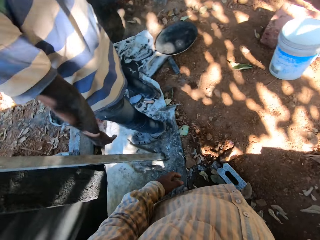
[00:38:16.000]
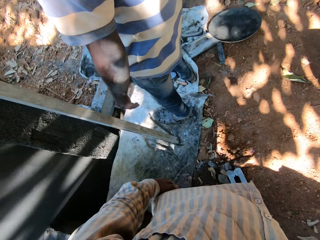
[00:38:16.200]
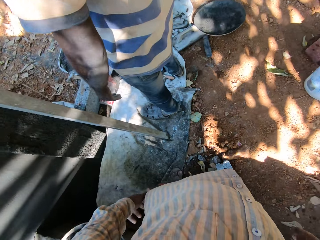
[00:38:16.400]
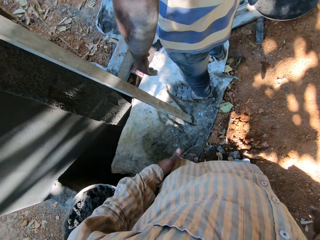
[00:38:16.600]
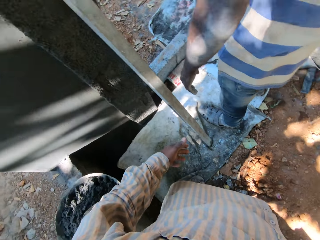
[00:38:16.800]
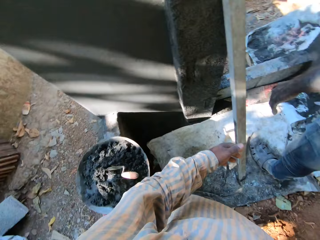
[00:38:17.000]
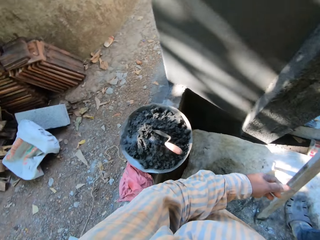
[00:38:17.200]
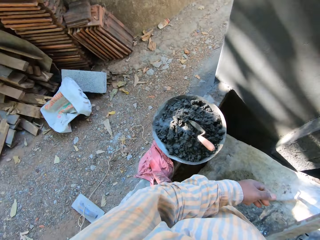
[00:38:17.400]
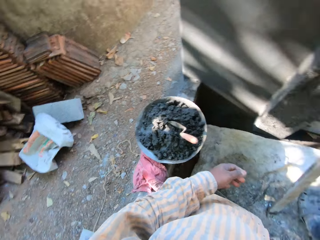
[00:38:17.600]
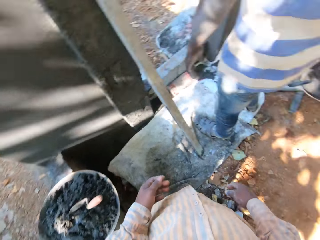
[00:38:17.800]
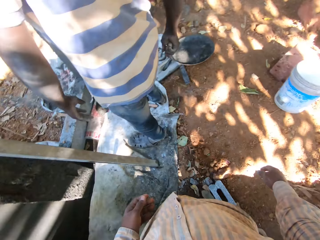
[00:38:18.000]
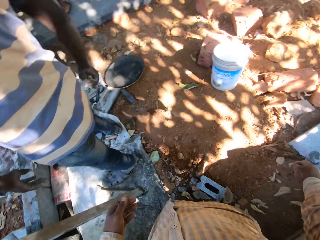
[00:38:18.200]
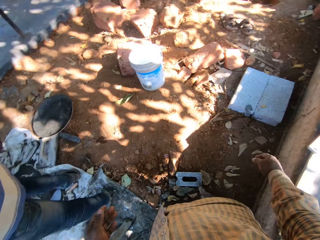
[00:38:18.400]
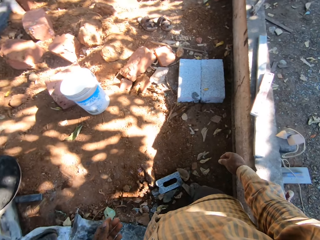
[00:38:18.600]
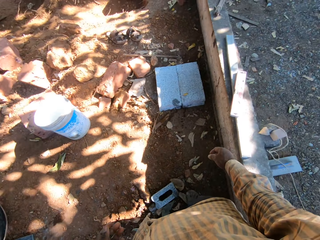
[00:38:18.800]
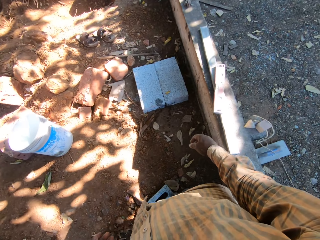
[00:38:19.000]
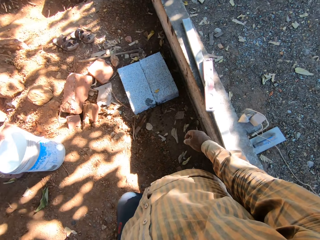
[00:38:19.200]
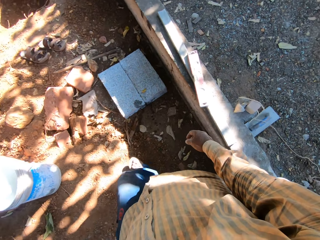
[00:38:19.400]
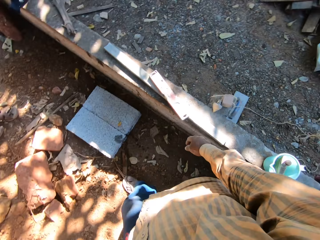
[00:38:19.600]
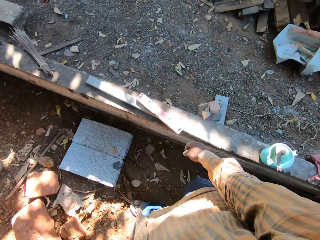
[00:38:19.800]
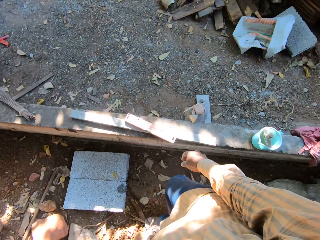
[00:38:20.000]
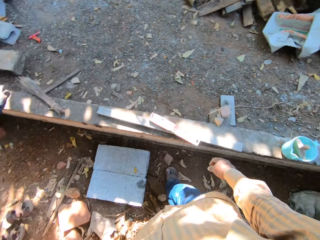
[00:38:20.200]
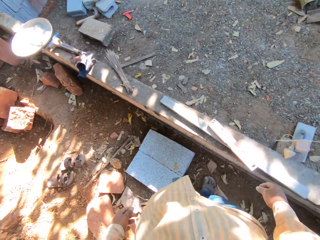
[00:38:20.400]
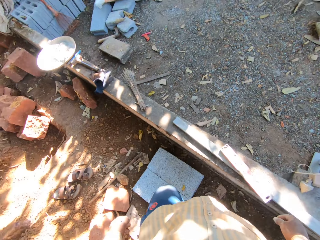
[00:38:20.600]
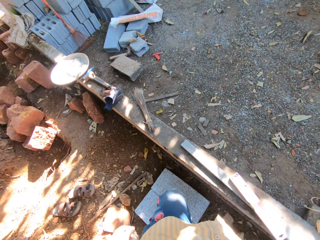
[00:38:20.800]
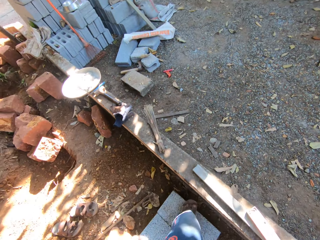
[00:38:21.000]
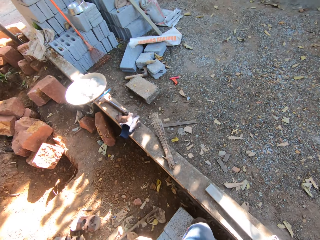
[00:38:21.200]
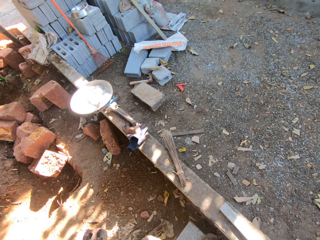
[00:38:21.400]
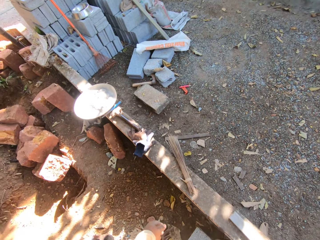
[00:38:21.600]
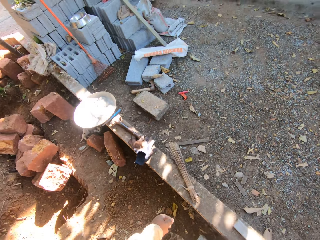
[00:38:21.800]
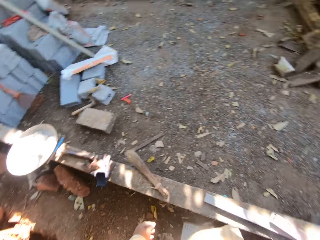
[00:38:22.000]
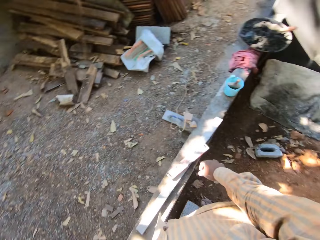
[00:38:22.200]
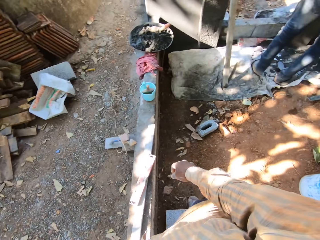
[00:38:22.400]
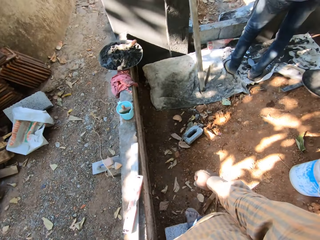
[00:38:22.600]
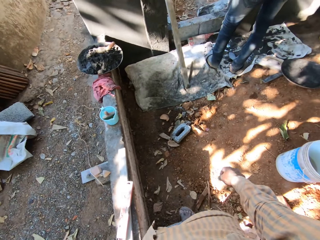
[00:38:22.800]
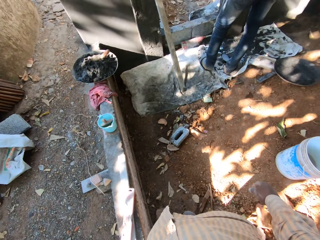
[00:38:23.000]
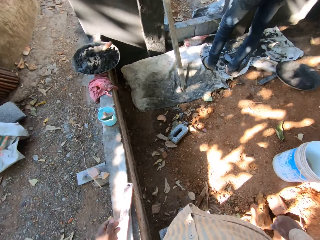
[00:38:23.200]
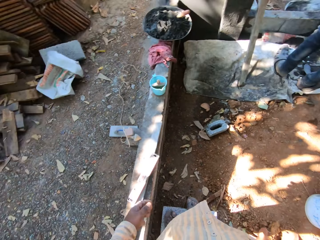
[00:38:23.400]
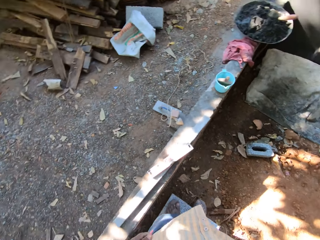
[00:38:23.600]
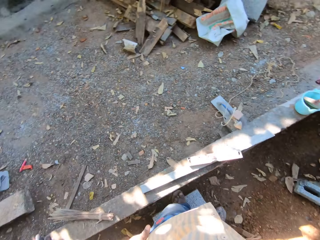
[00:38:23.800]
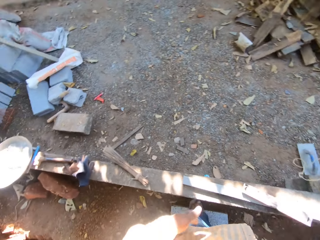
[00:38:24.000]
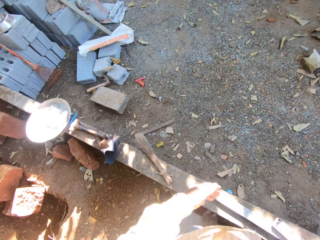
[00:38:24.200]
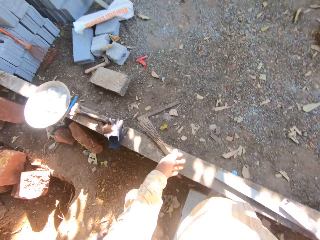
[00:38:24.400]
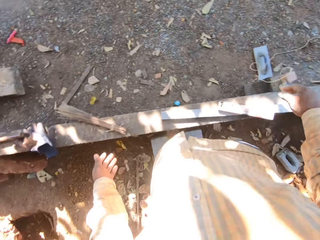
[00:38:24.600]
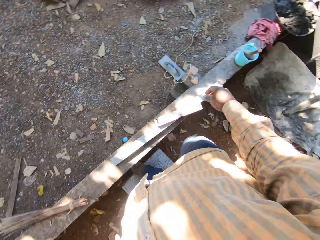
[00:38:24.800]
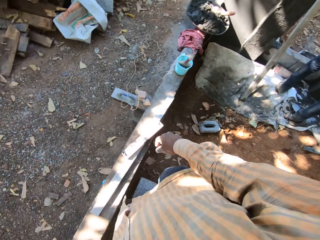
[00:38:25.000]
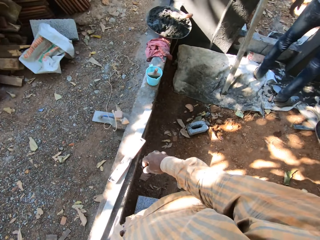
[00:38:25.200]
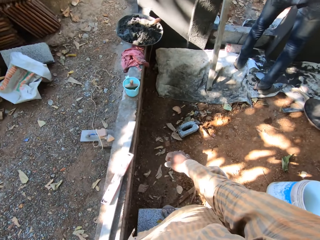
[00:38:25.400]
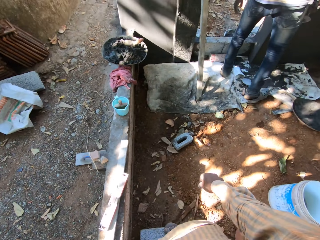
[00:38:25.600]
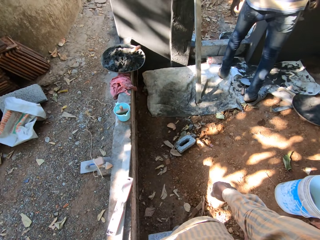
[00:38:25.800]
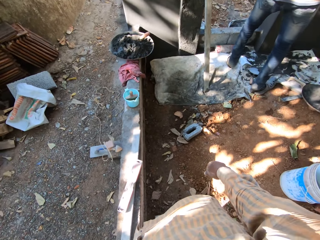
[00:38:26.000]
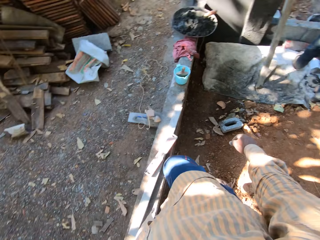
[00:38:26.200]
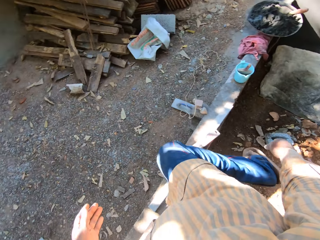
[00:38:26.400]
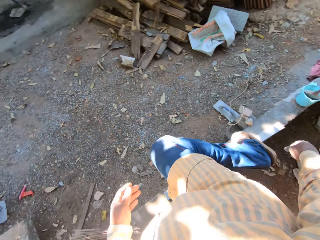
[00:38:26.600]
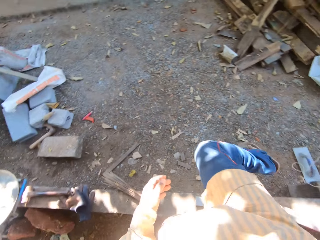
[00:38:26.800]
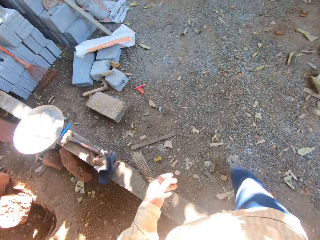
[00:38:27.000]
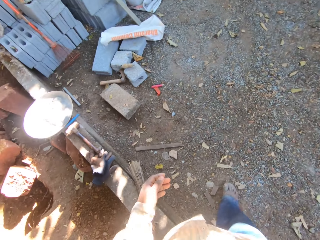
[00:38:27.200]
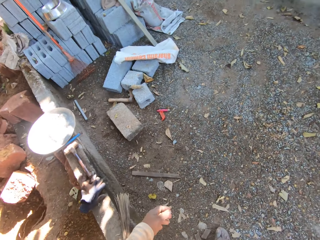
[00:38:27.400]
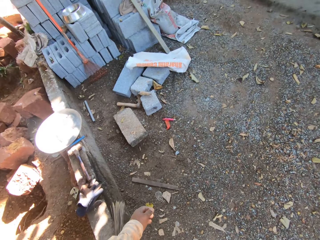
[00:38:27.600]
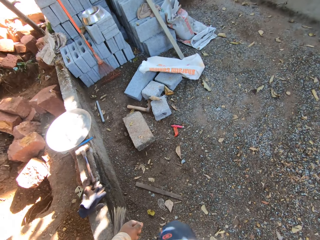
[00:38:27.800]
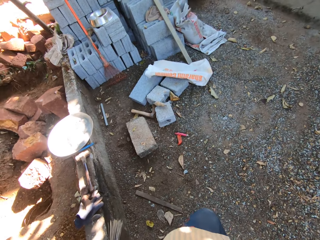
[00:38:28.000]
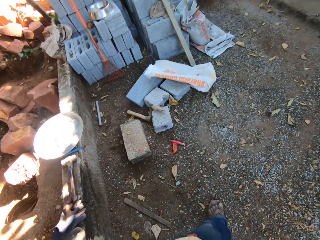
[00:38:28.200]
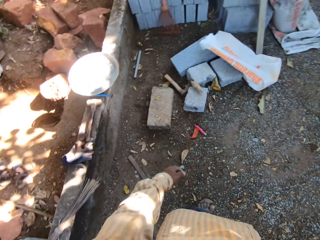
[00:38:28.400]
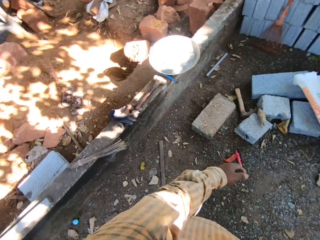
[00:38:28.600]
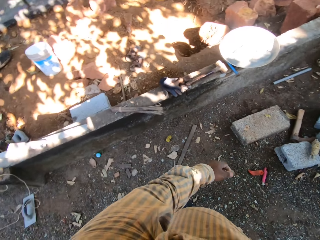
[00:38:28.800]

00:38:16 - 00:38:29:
The camera wearer looks around. They walk around. They climb over the wall.

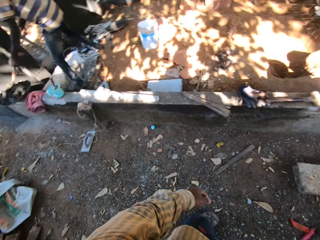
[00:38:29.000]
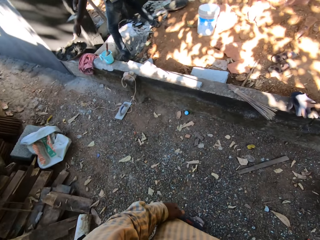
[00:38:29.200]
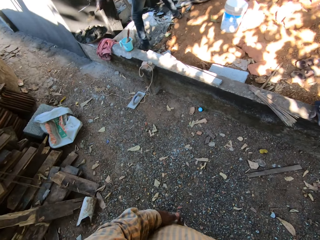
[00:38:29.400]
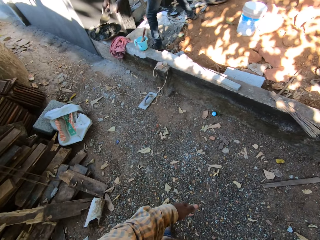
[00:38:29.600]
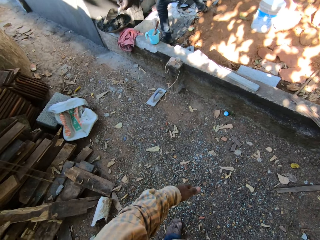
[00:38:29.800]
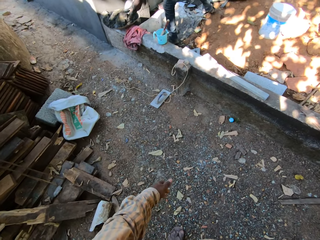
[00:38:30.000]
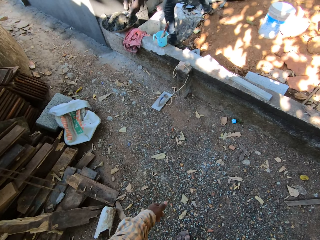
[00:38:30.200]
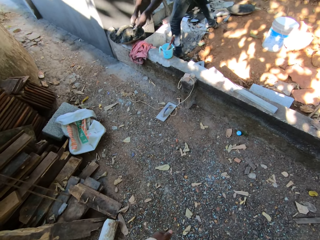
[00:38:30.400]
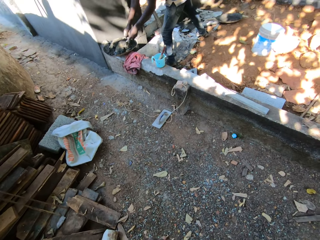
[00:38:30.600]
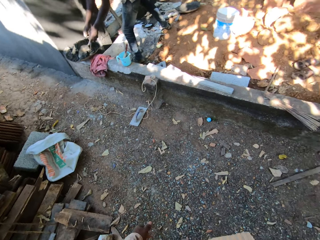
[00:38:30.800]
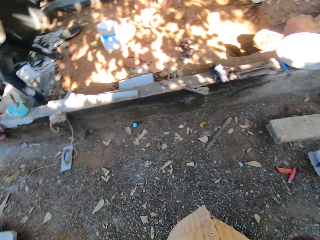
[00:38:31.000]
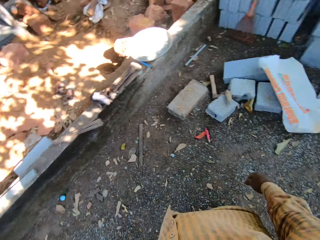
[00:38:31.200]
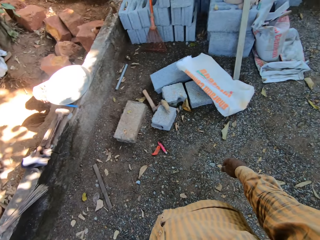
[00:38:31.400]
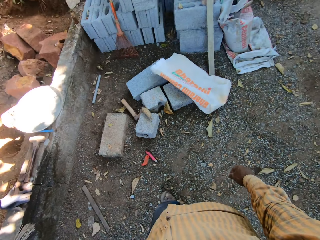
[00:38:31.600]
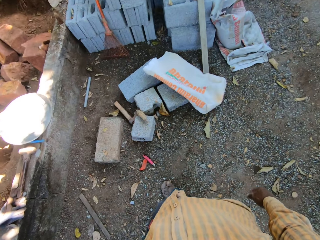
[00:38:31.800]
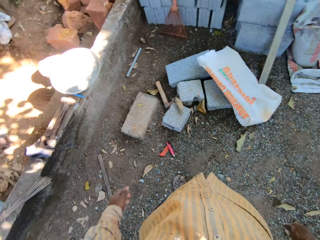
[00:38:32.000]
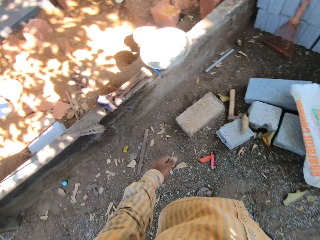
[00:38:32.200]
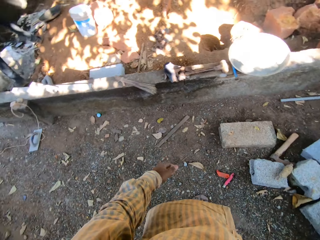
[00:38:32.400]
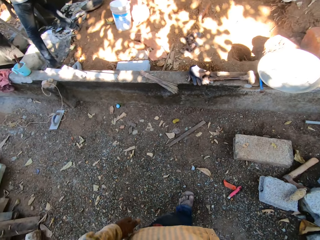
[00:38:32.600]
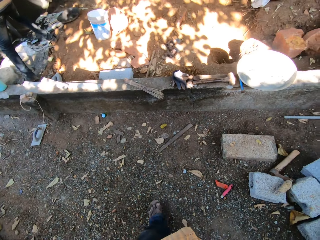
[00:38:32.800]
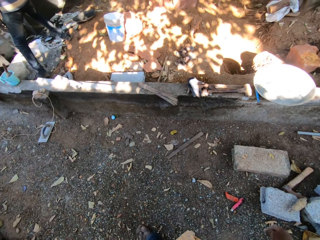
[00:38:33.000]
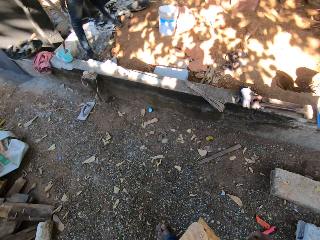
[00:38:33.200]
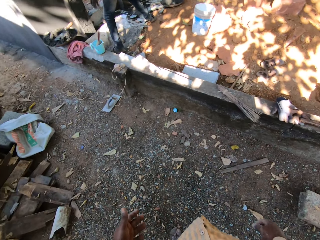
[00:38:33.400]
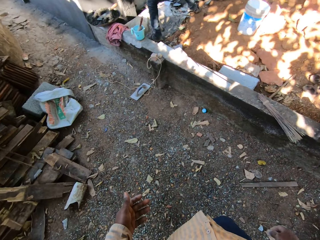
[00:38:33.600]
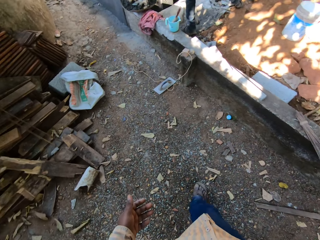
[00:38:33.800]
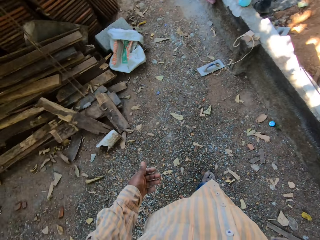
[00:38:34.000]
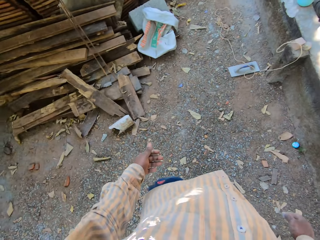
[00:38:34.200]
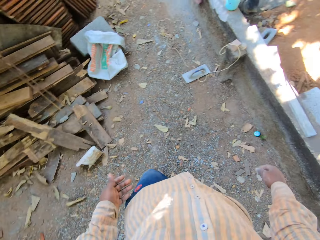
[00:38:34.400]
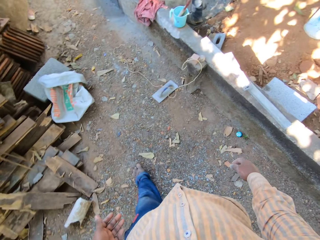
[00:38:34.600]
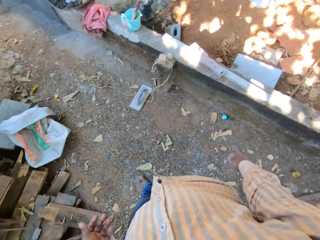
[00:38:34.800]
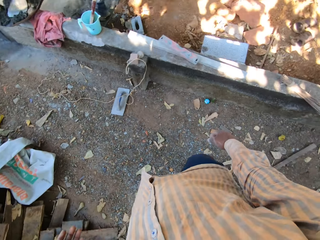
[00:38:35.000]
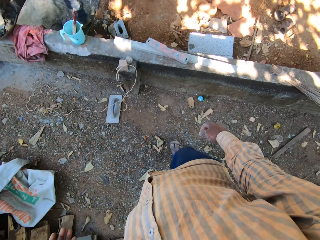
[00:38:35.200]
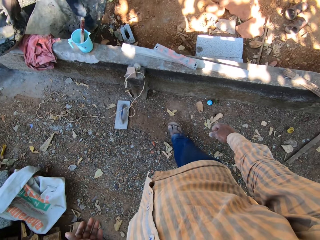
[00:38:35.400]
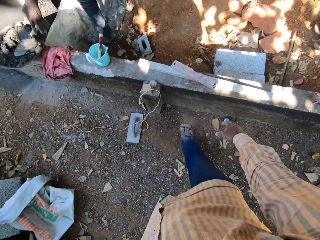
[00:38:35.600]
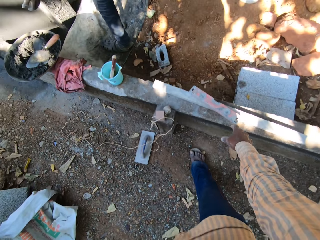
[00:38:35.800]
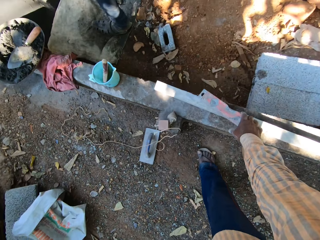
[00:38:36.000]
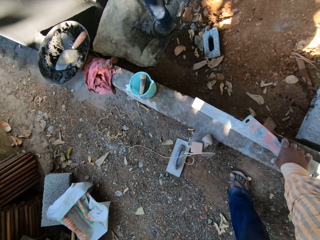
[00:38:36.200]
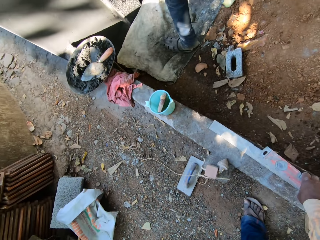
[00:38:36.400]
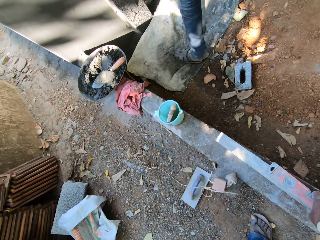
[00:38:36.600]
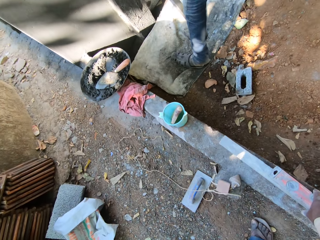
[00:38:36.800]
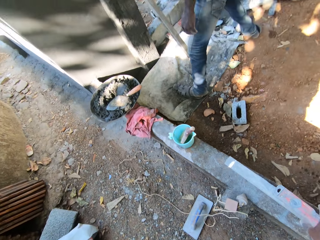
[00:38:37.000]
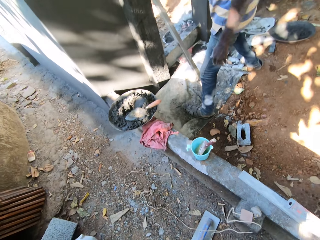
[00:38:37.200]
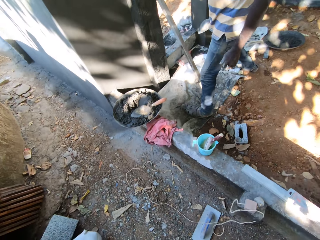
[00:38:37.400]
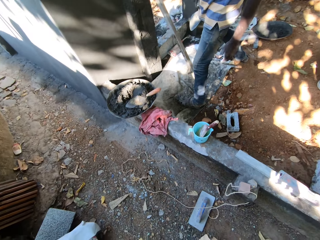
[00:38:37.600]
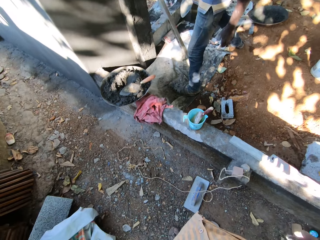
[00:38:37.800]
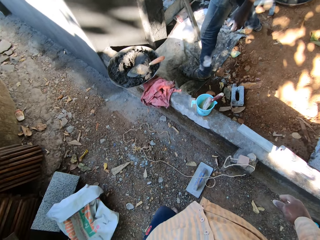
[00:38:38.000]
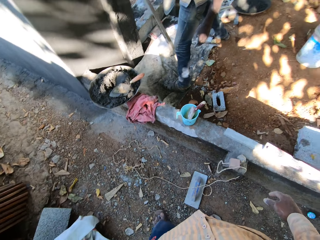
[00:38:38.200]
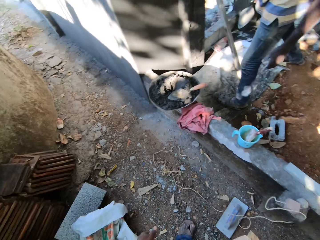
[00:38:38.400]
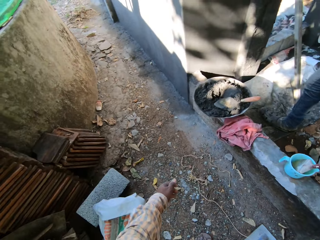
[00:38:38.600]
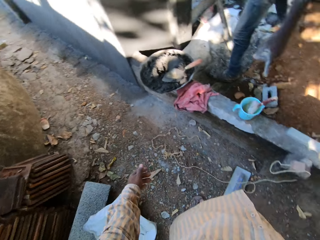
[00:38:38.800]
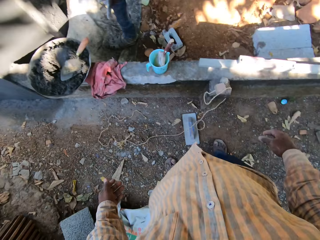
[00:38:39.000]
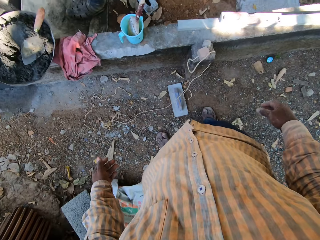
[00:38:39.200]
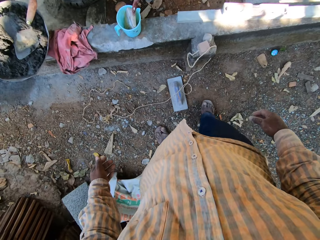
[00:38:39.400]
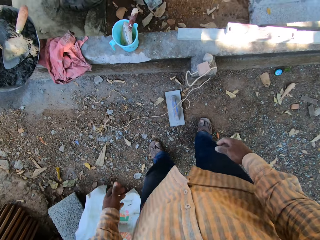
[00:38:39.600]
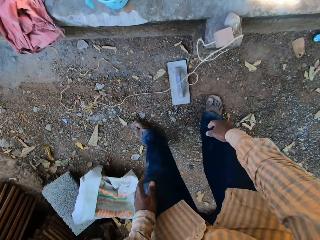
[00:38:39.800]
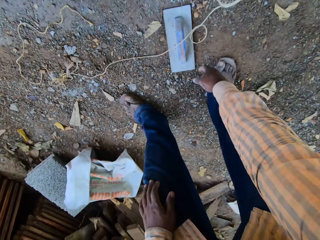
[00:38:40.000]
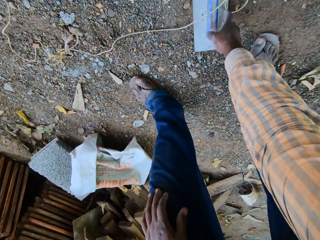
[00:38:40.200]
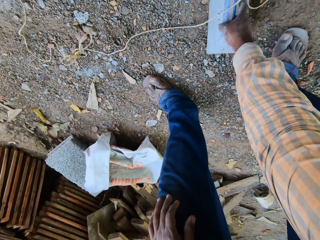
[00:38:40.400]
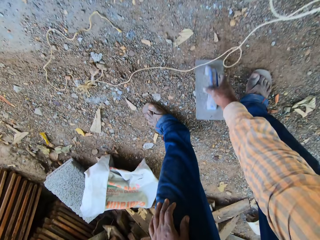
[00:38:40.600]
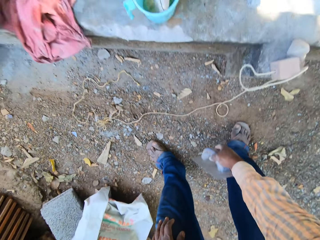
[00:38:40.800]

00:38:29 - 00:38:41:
A man wipes the trowel. The camera wearer touches a level on the wall with his right hand. He picks up the level. He walks around. He picks up the trowel from the ground with his right hand.
